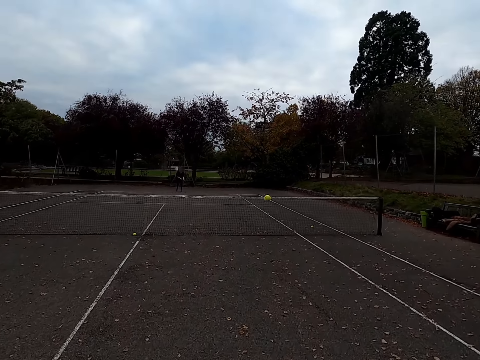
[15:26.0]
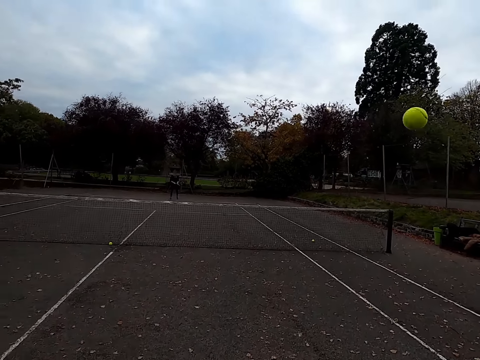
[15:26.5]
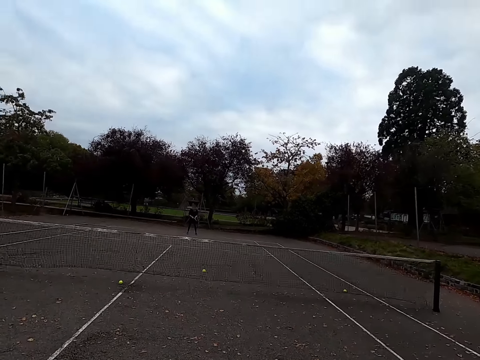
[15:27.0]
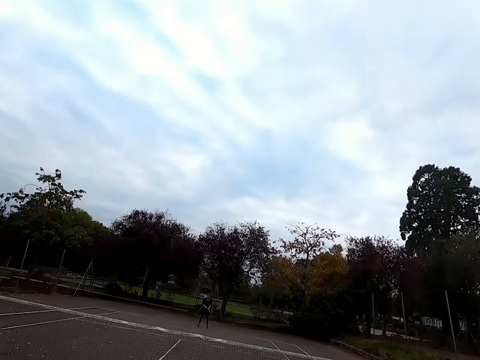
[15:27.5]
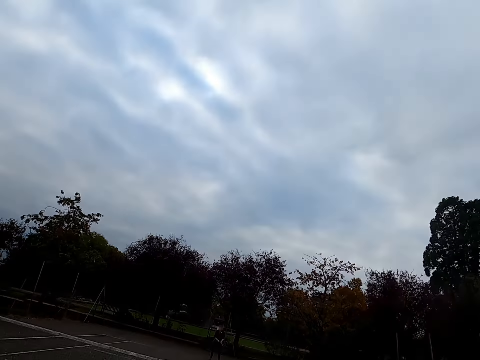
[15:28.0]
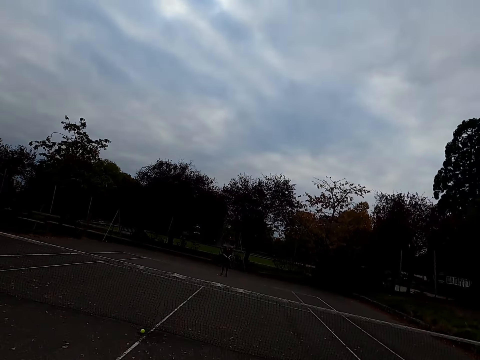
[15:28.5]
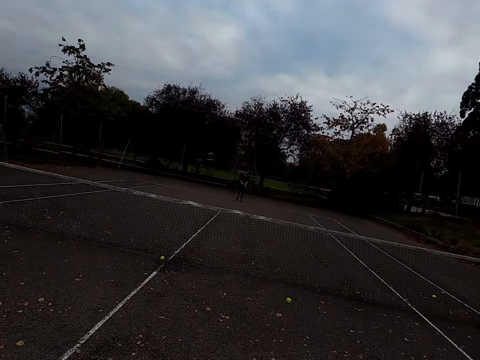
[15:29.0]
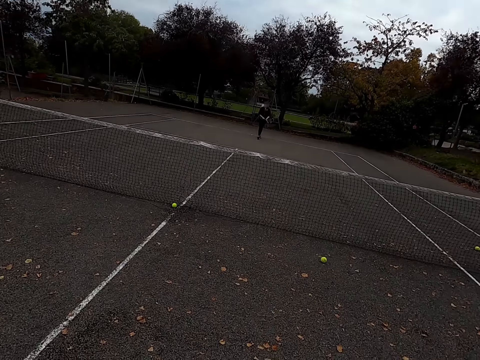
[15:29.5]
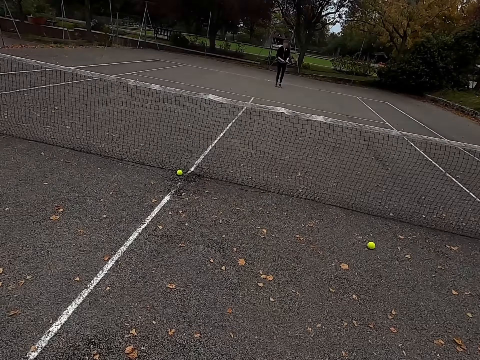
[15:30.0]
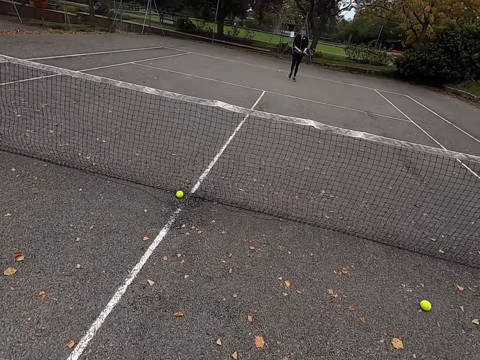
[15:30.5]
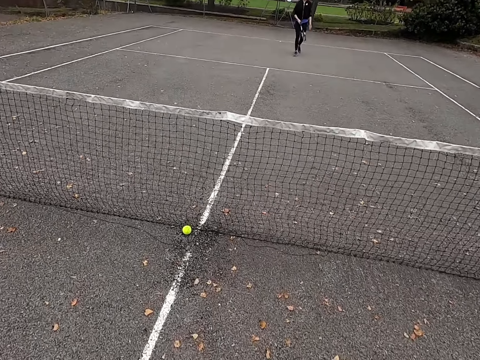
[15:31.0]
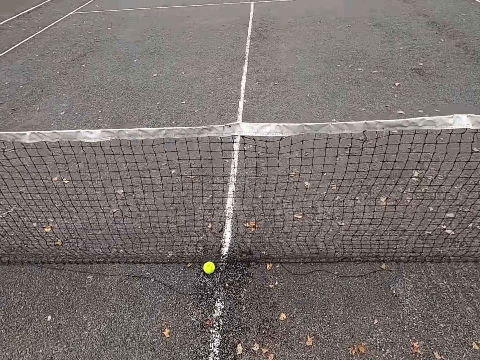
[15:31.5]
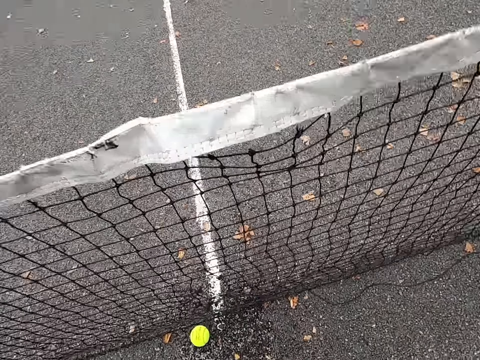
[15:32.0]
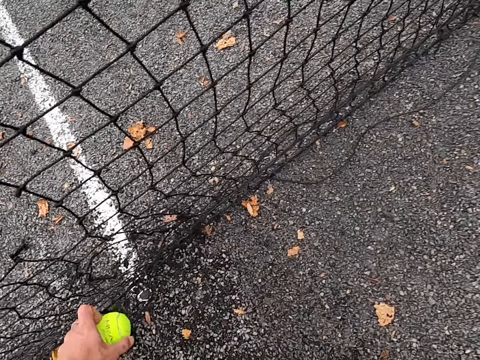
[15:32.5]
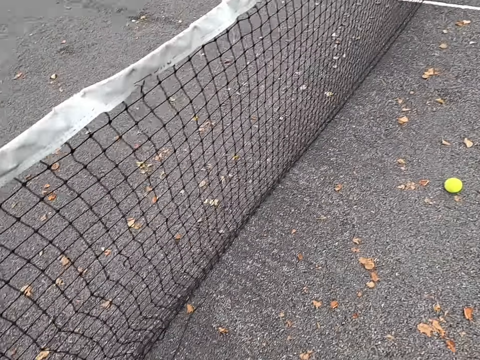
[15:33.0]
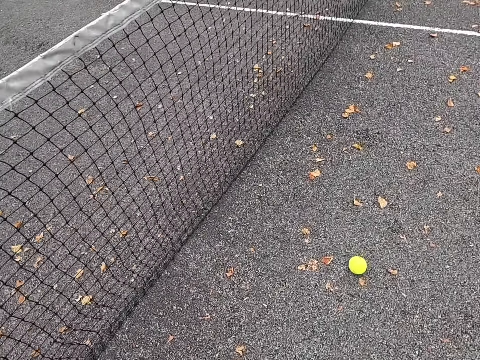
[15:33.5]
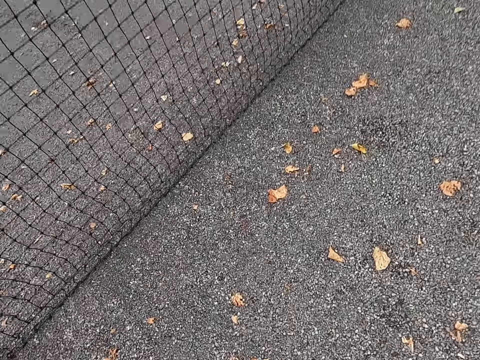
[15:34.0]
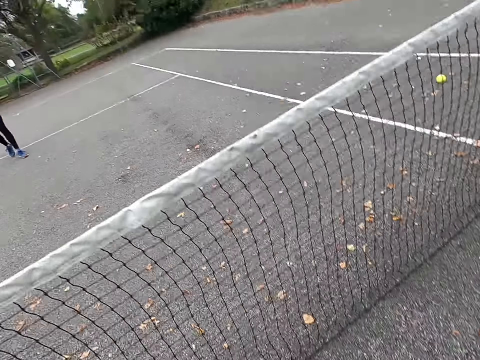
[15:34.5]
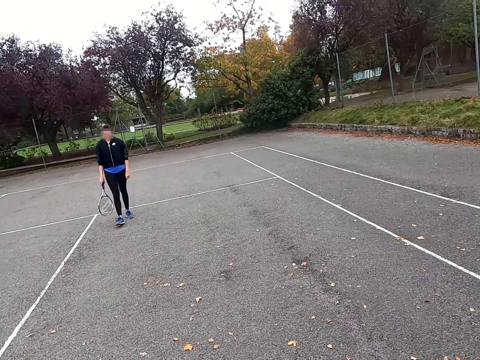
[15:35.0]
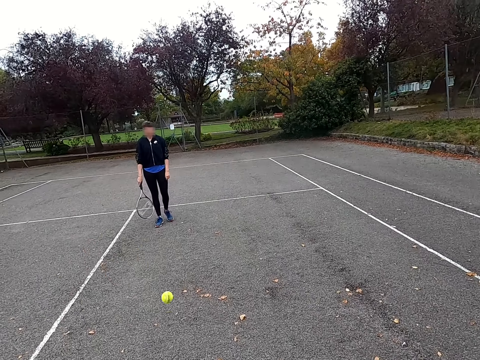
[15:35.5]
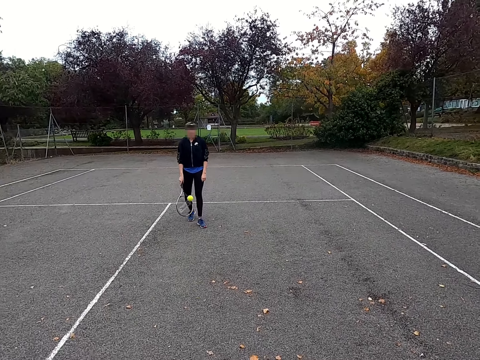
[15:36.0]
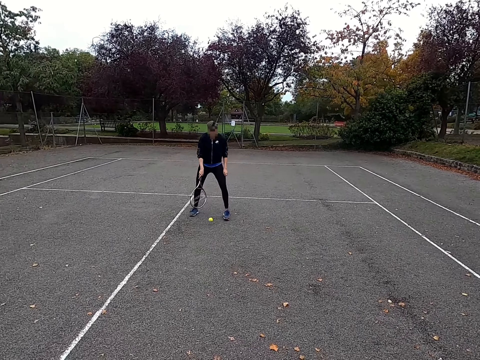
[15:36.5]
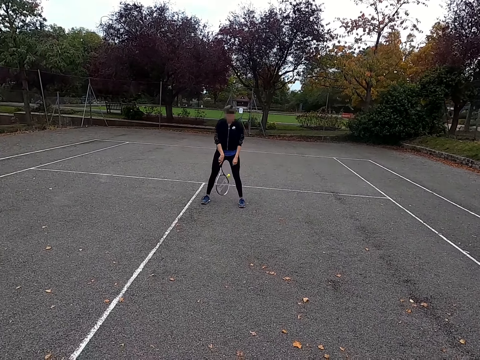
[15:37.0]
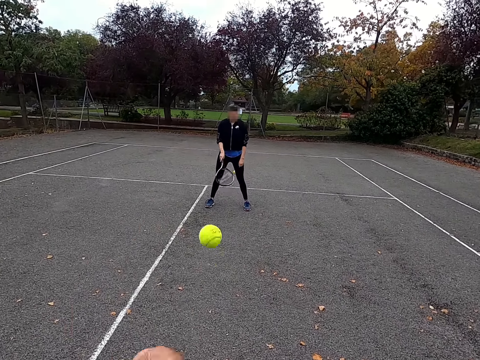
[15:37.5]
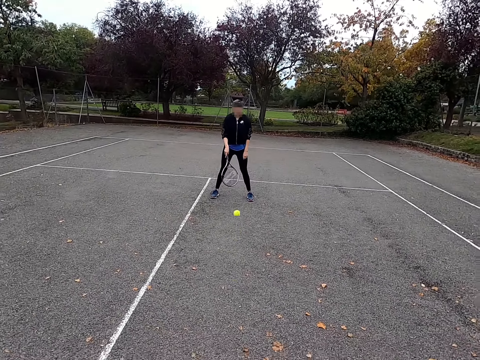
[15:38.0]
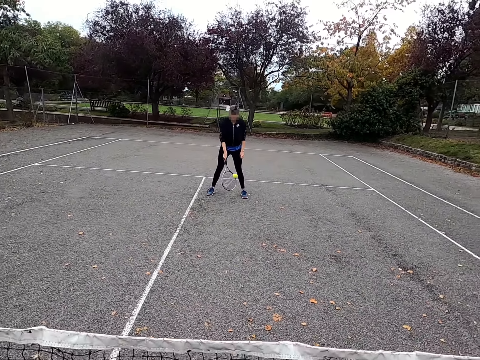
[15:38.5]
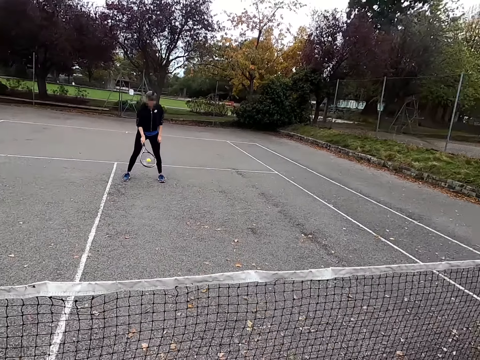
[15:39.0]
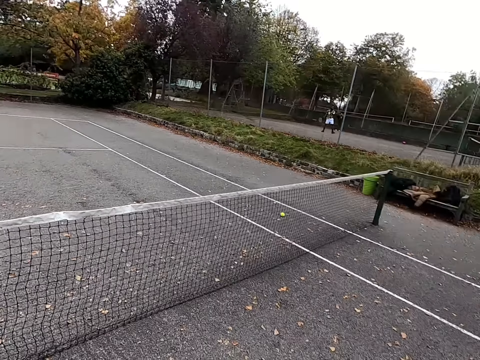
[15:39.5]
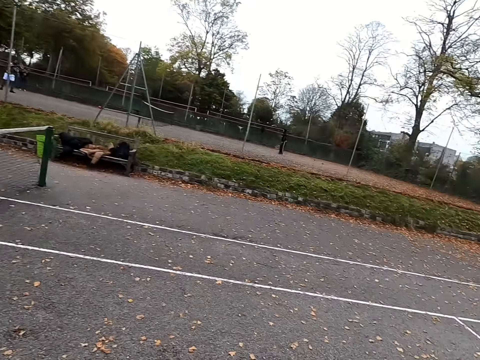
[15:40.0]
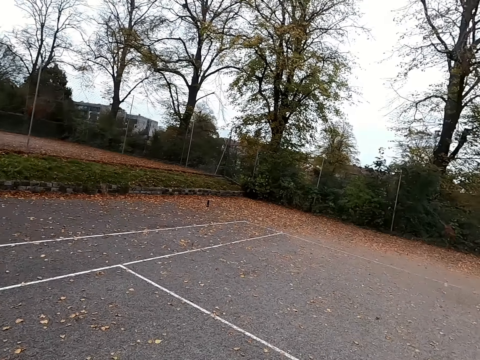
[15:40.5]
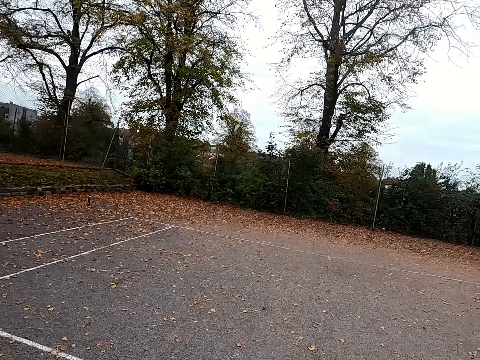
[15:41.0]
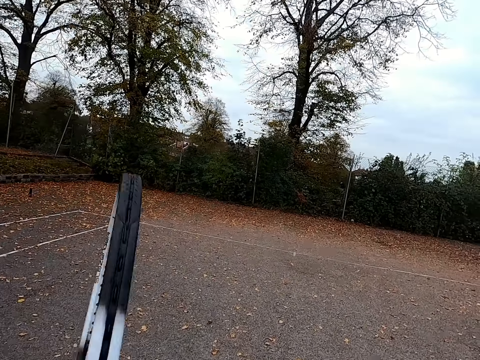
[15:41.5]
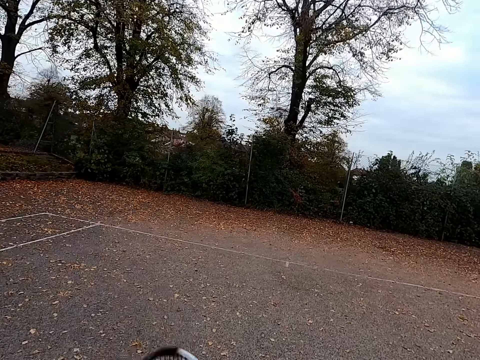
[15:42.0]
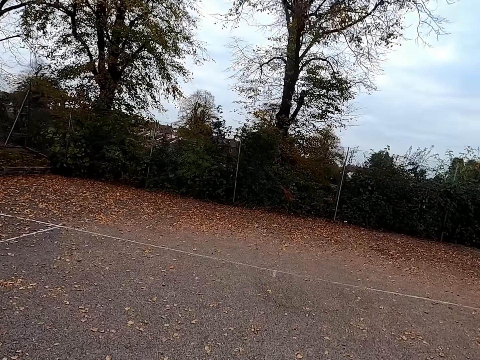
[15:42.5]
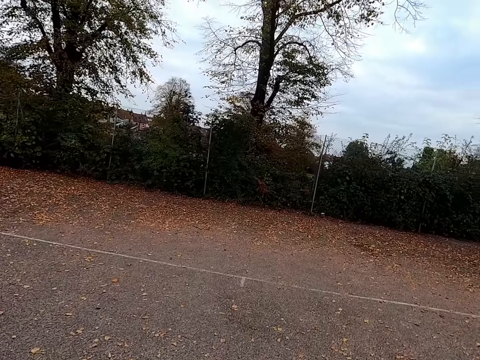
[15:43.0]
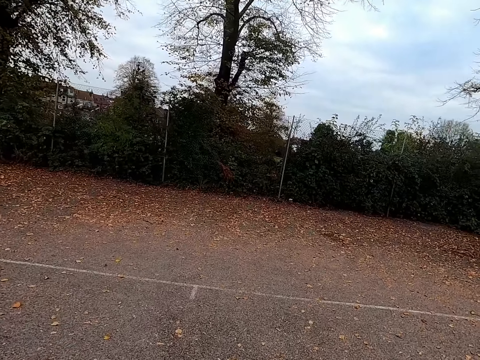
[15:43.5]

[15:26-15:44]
The camera wearer hits the tennis ball with a racquet. They walk around the tennis court and walk to the ball. They pick up the tennis ball. They throw a woman the tennis ball. They walk around the tennis court and walk back.

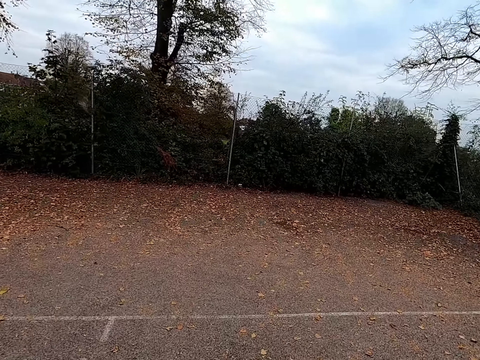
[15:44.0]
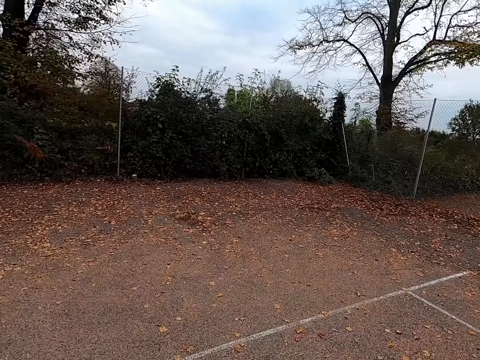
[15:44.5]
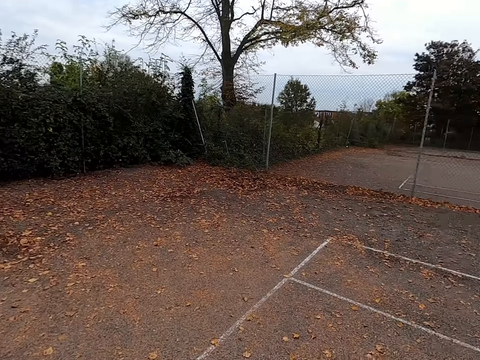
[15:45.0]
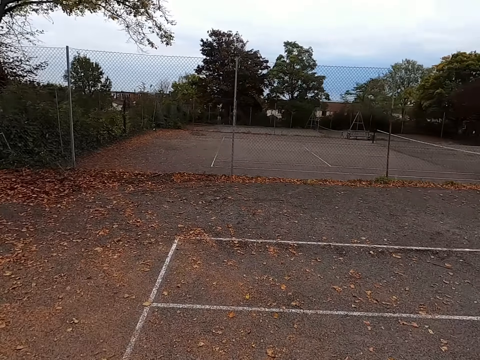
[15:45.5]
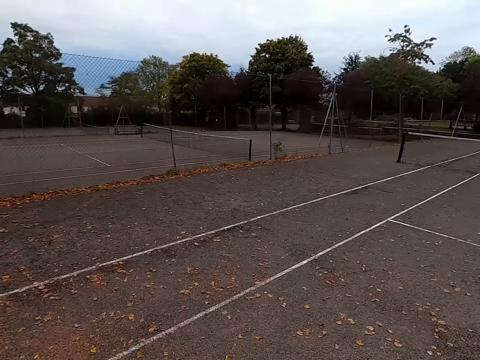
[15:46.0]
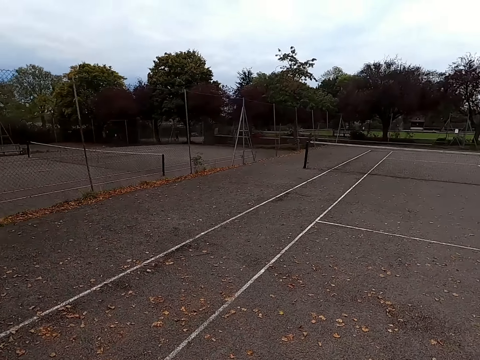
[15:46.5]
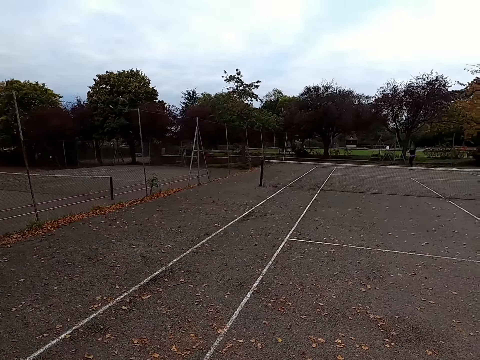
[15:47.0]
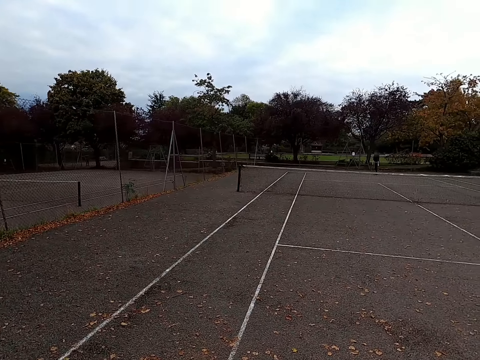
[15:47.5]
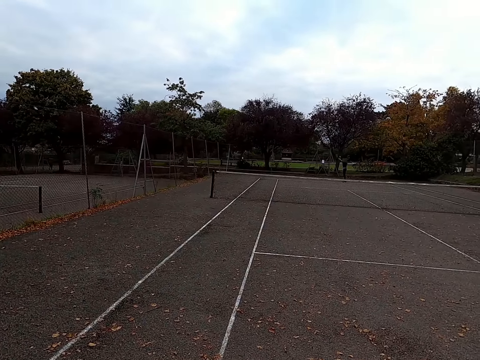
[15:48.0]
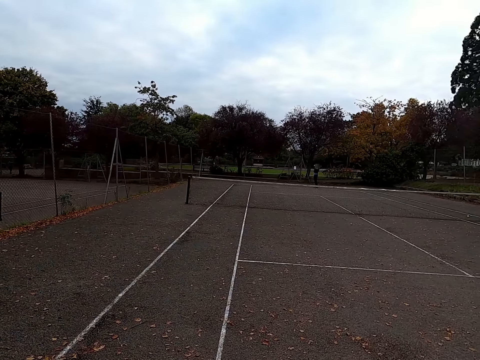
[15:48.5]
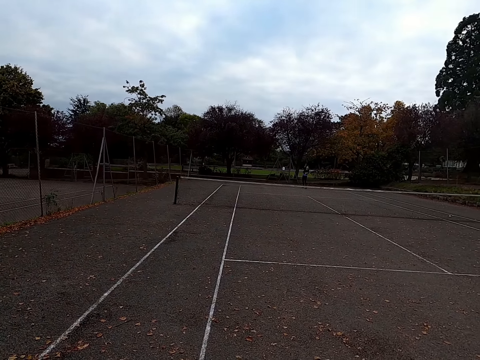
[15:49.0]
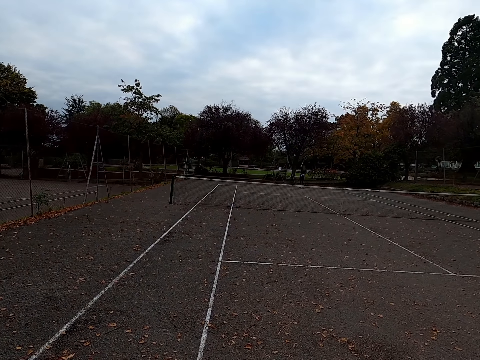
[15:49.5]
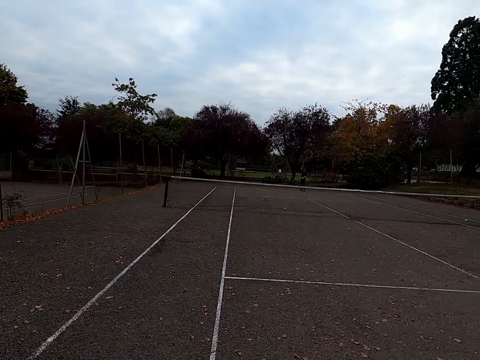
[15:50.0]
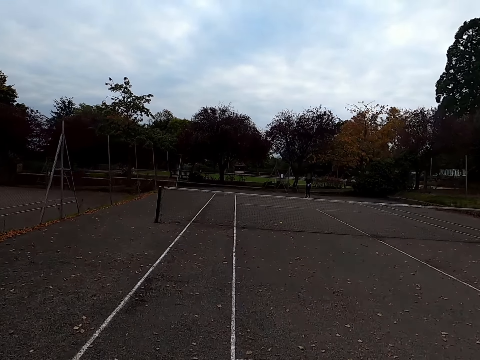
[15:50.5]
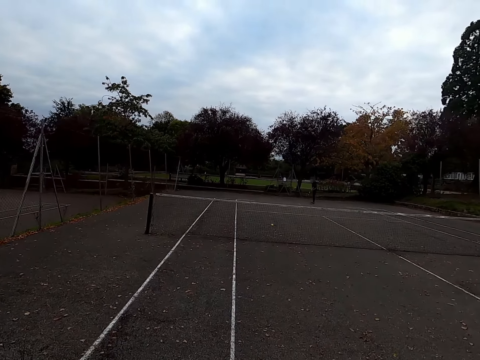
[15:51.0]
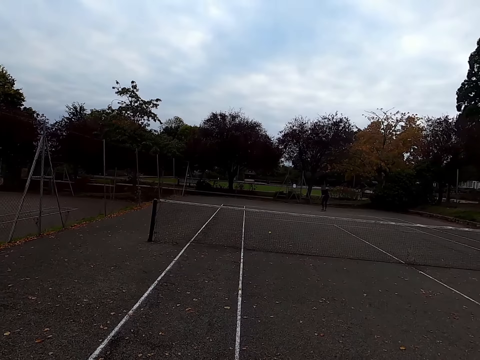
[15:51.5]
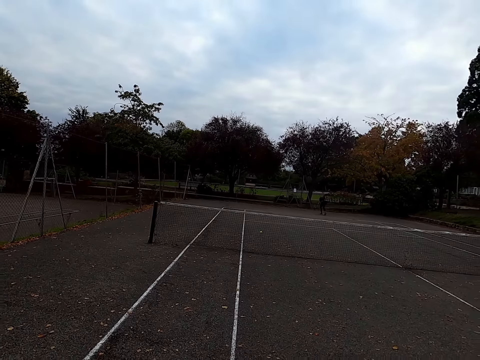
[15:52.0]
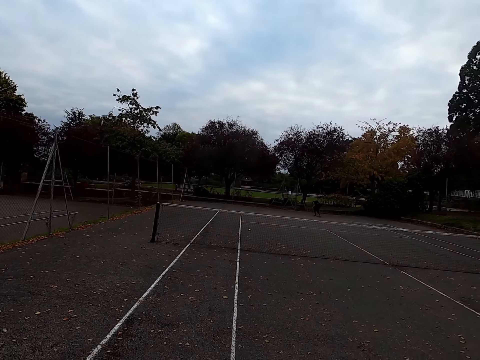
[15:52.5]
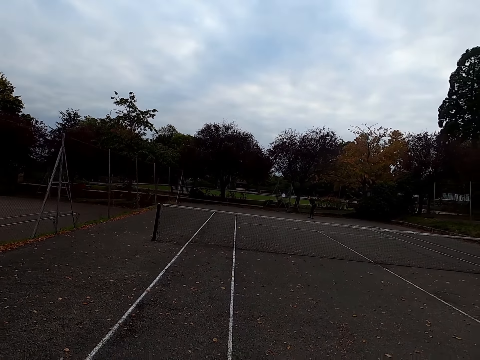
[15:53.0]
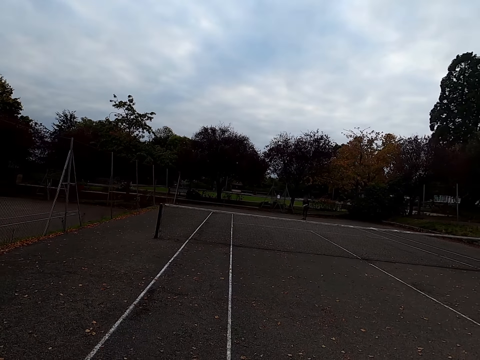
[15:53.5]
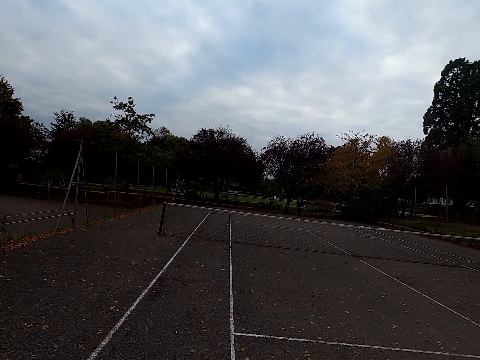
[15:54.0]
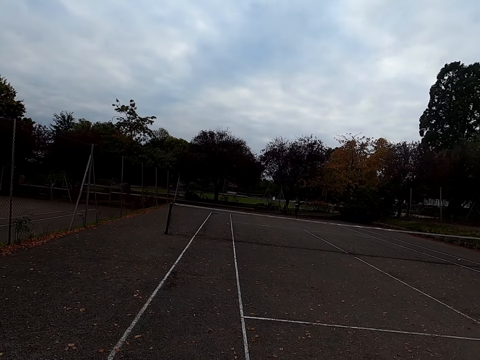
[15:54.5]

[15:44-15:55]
A woman throws the tennis ball up. The woman hits the tennis ball with a racquet. The woman picks up the tennis ball.
